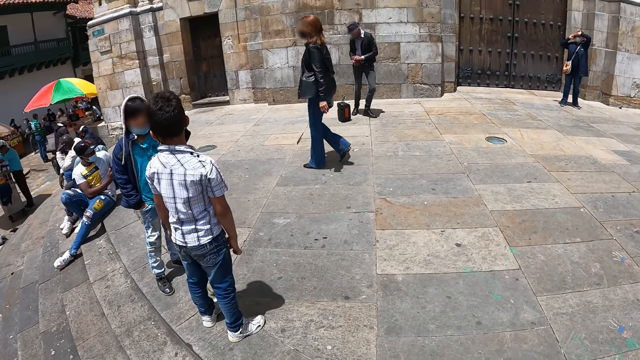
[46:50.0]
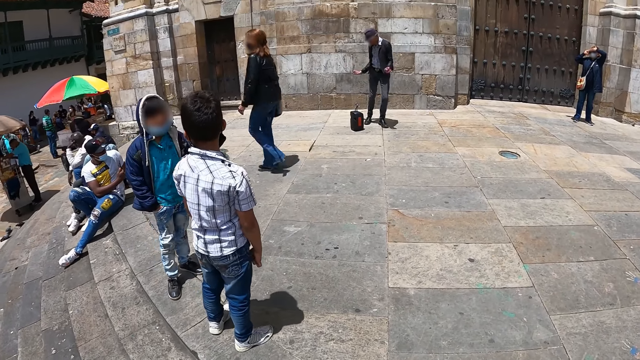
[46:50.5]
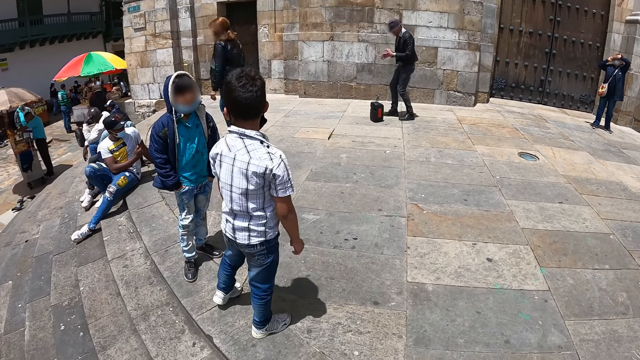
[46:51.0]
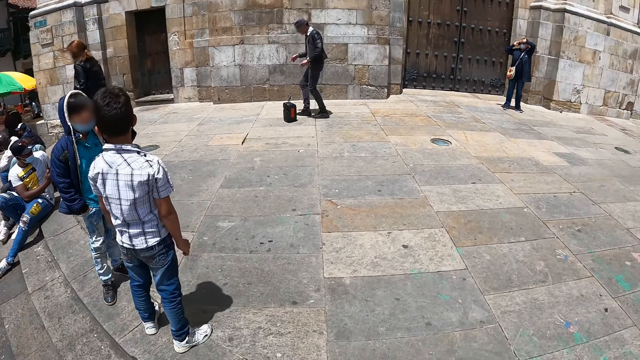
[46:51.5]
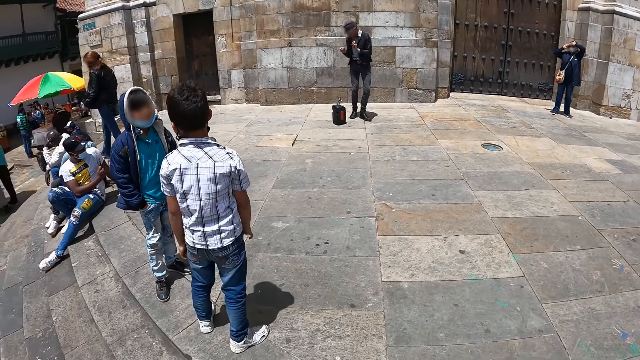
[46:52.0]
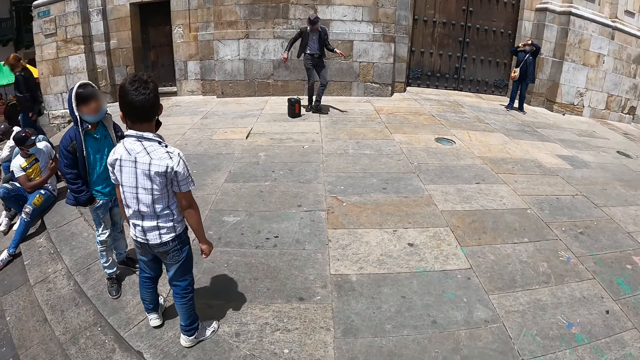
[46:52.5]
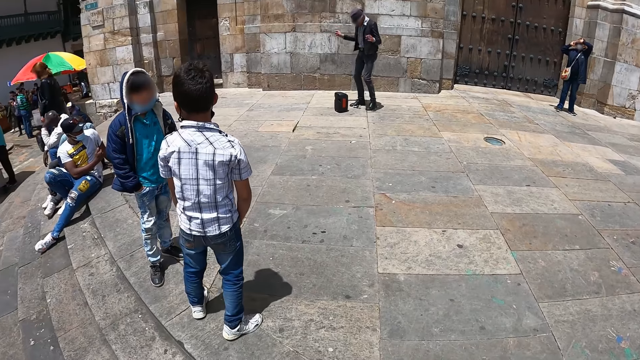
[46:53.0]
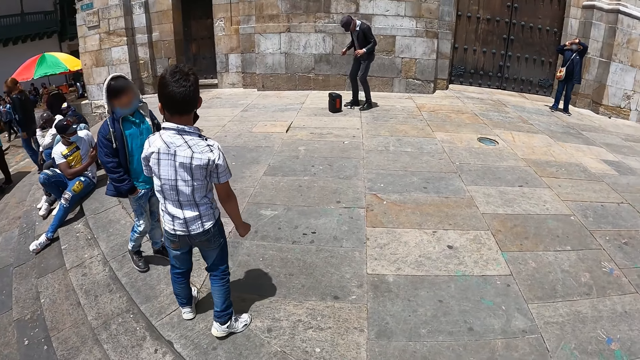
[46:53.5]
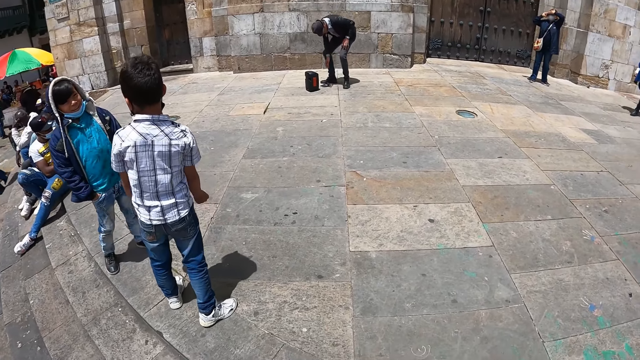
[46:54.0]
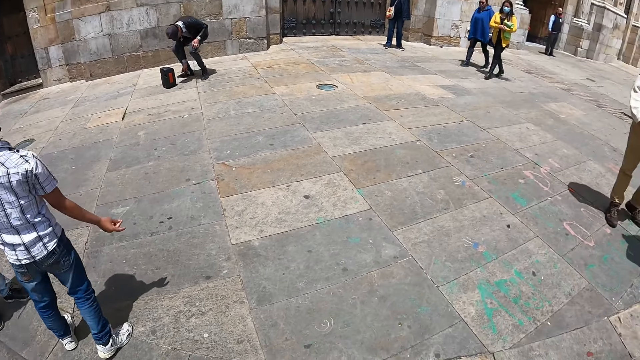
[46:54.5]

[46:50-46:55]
The camera wearer looks around the street.

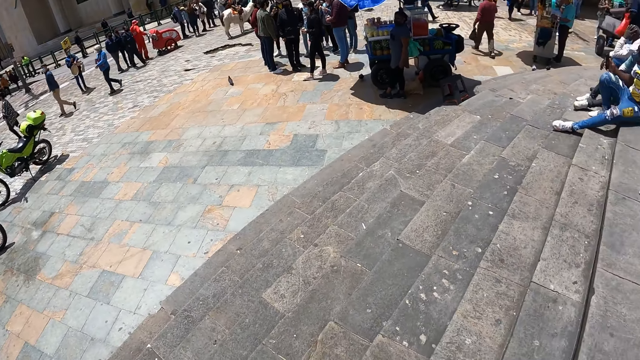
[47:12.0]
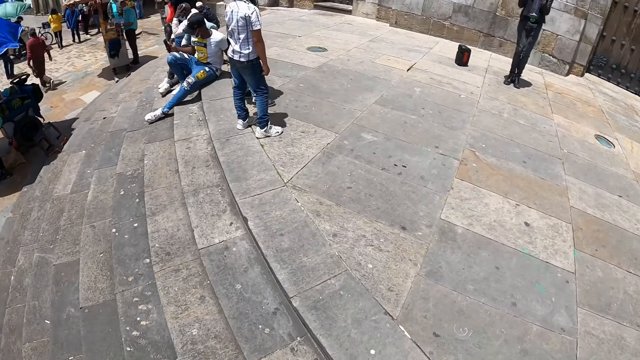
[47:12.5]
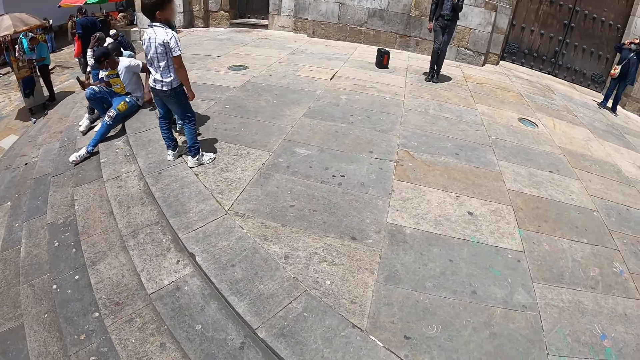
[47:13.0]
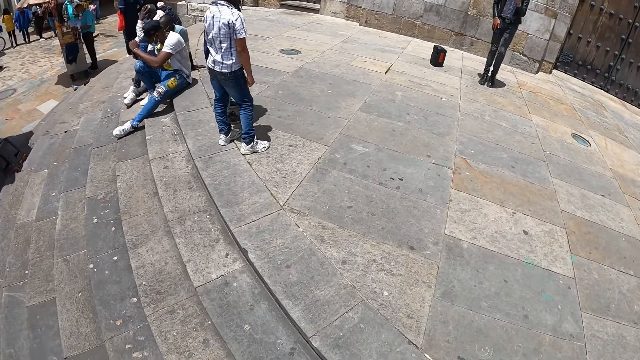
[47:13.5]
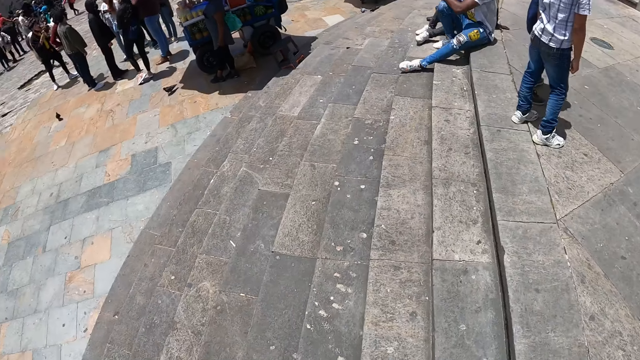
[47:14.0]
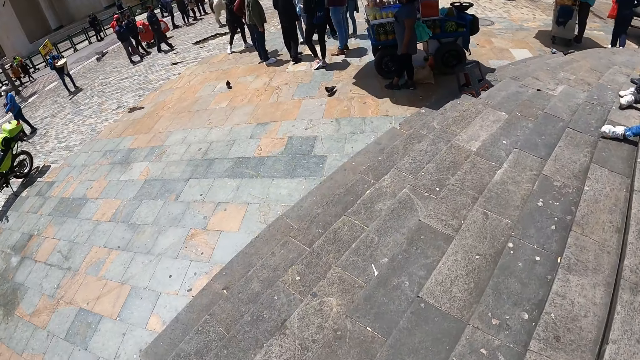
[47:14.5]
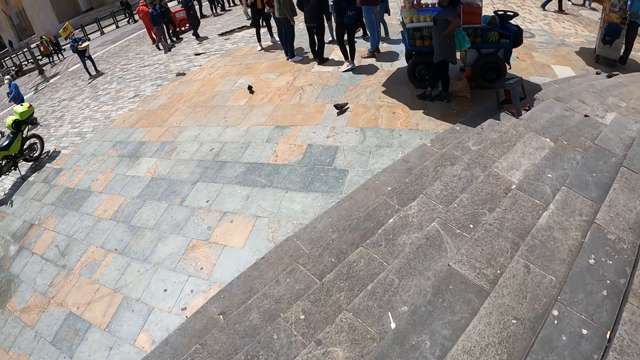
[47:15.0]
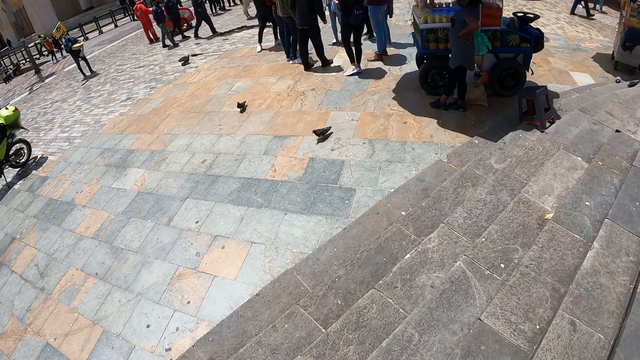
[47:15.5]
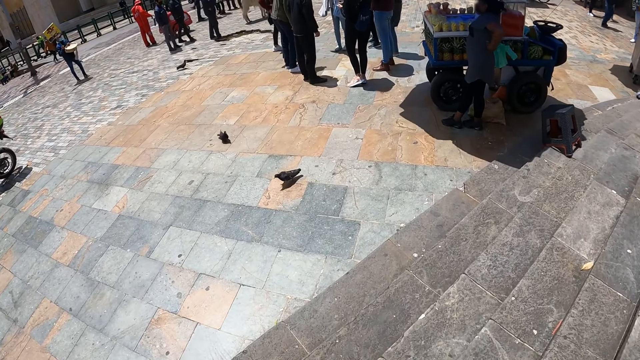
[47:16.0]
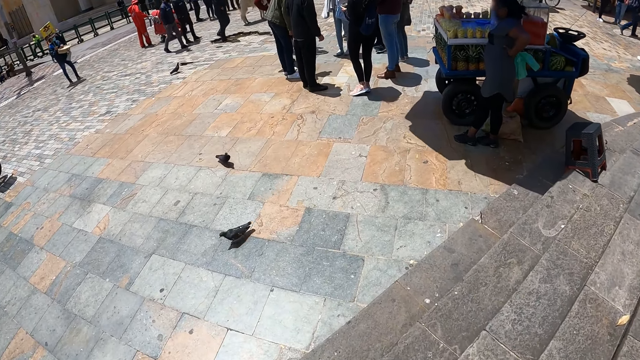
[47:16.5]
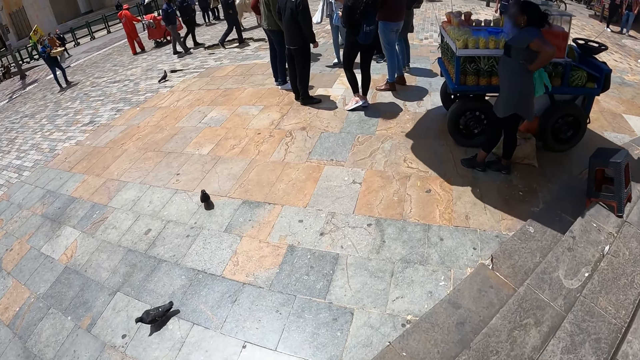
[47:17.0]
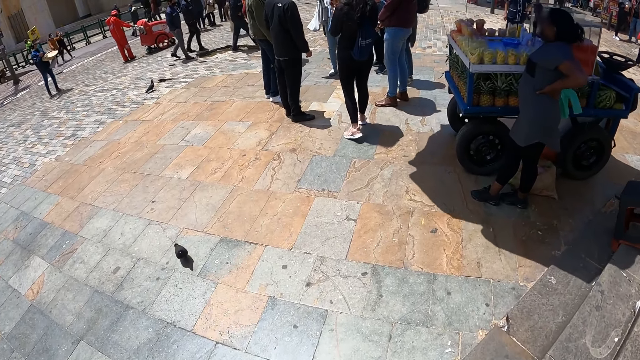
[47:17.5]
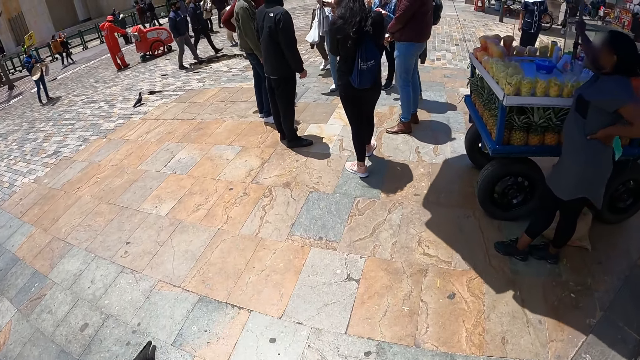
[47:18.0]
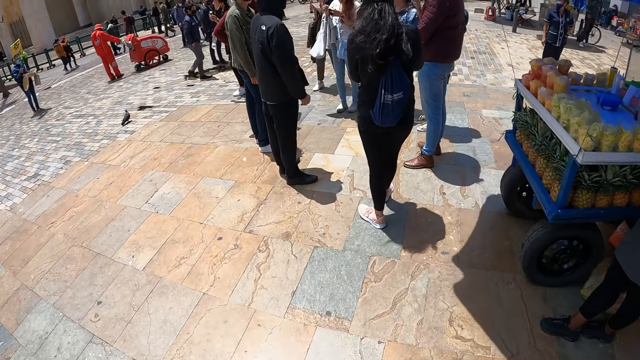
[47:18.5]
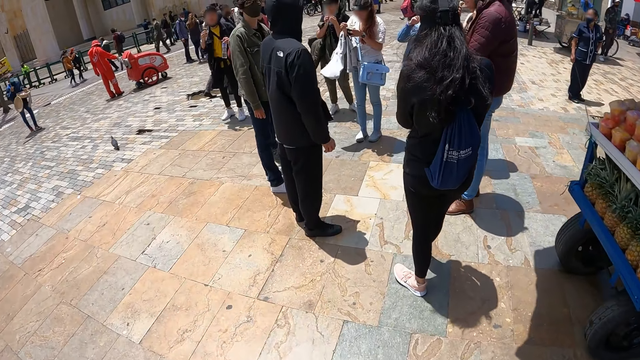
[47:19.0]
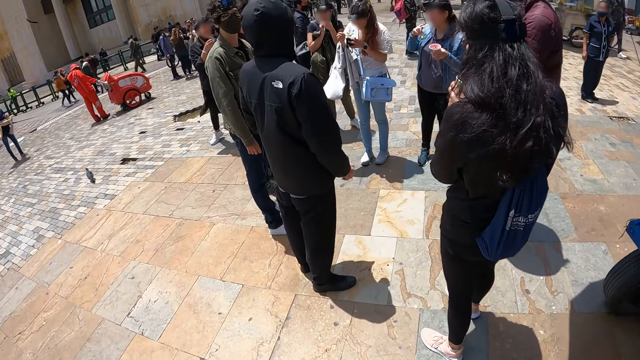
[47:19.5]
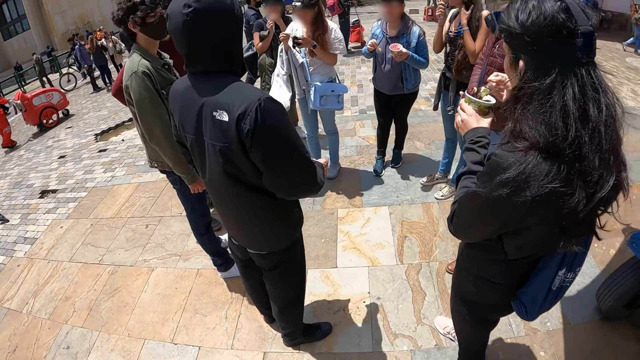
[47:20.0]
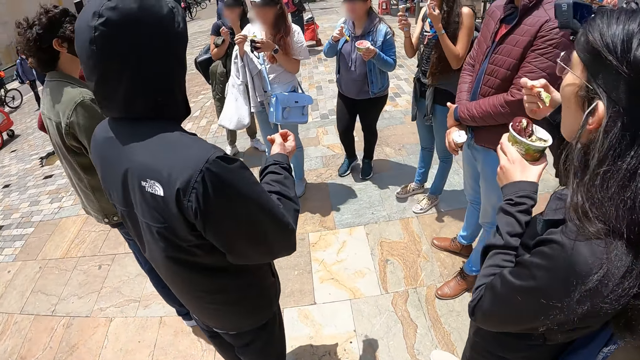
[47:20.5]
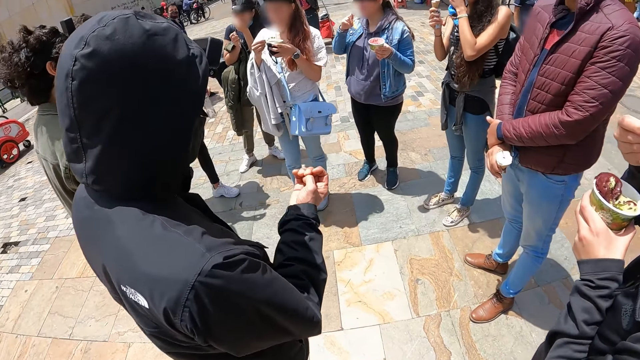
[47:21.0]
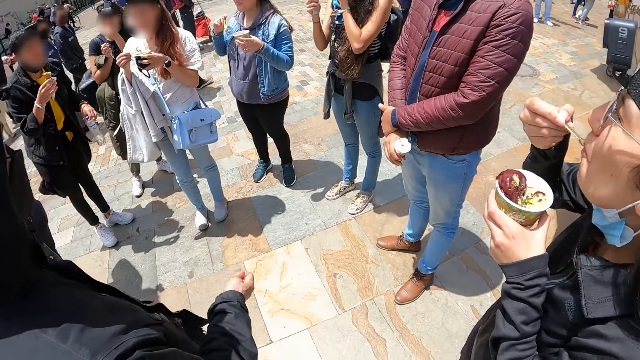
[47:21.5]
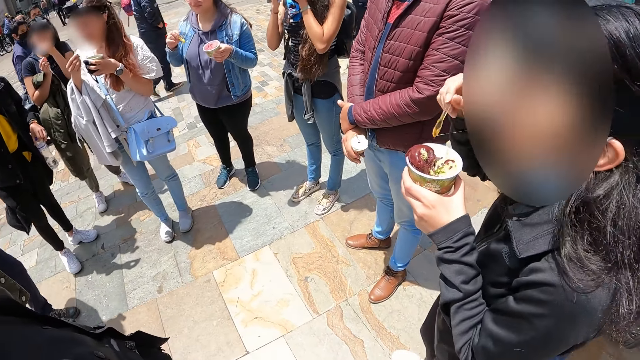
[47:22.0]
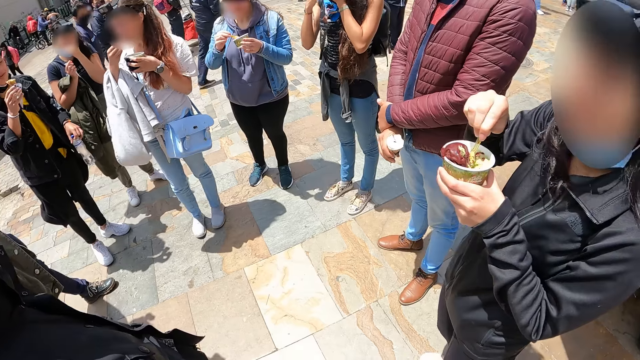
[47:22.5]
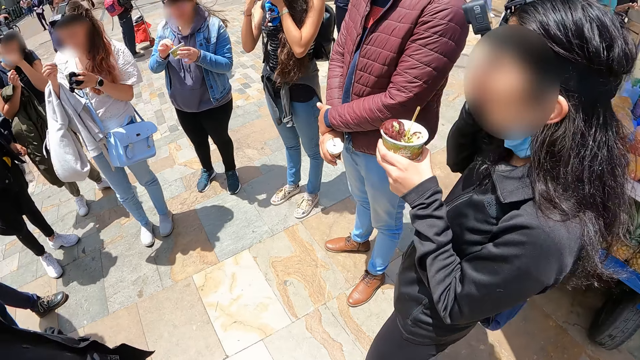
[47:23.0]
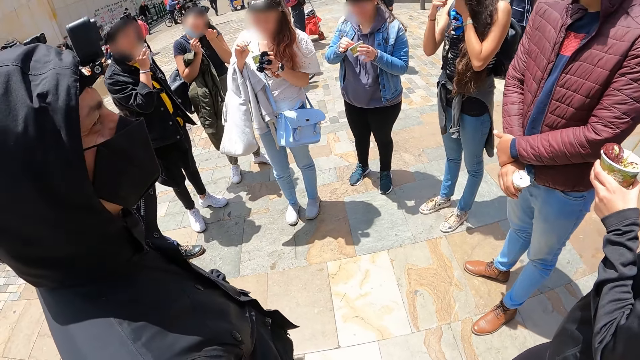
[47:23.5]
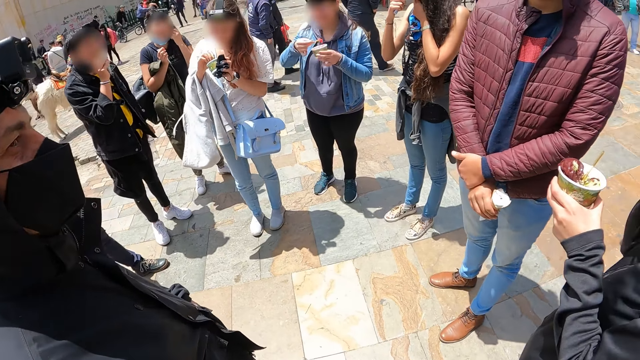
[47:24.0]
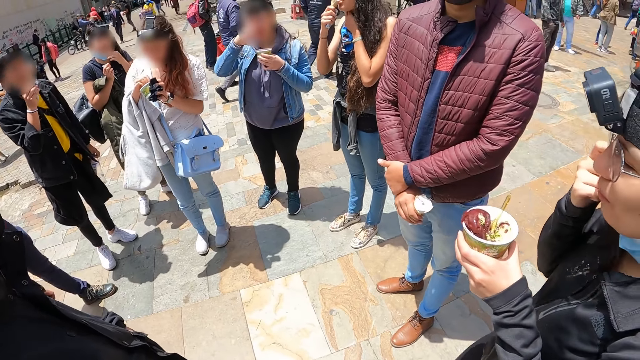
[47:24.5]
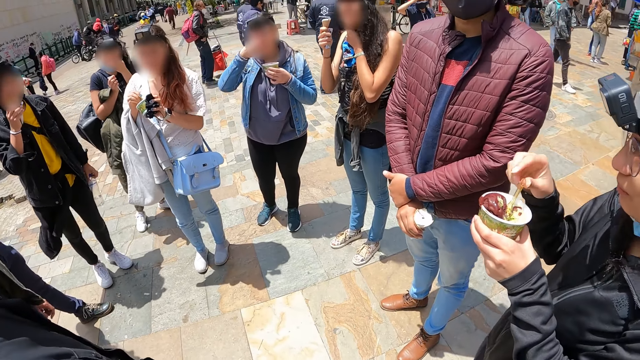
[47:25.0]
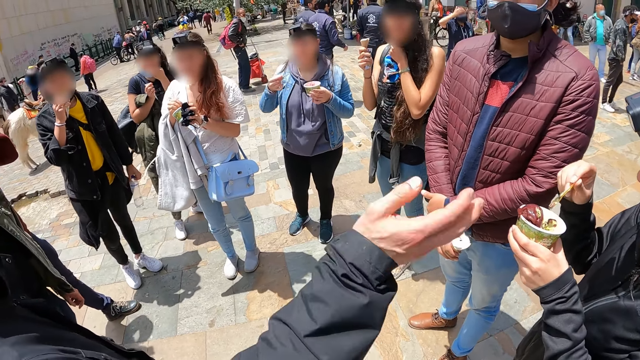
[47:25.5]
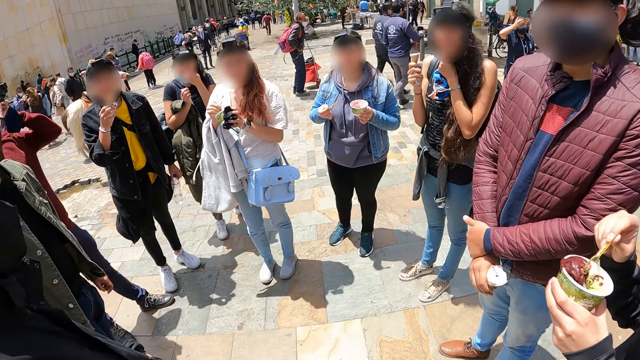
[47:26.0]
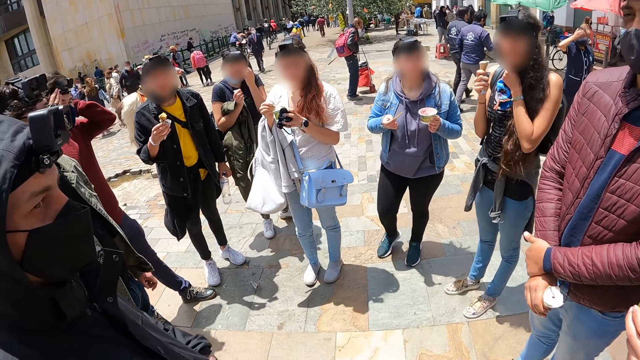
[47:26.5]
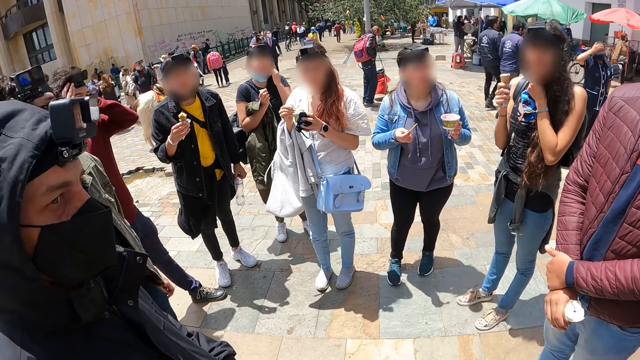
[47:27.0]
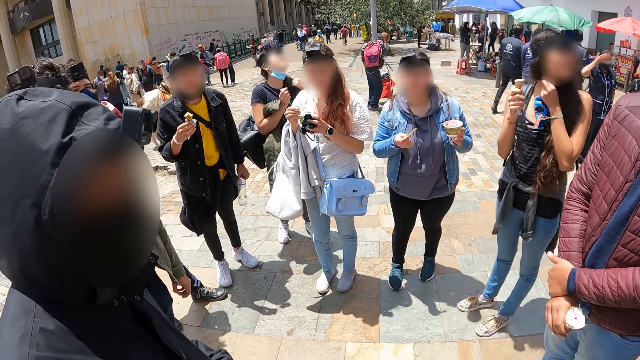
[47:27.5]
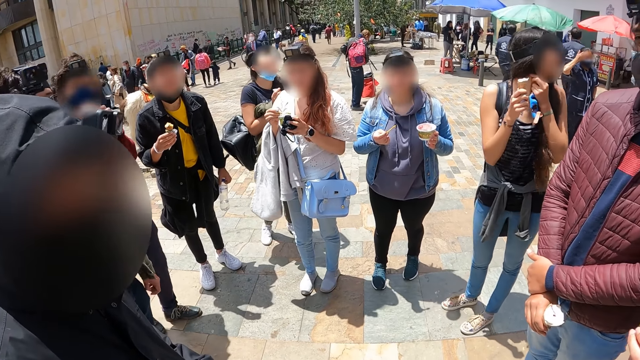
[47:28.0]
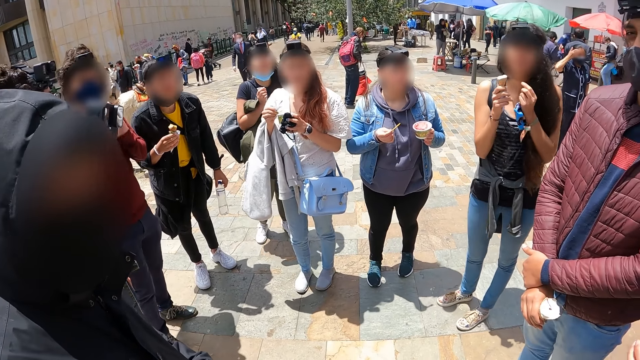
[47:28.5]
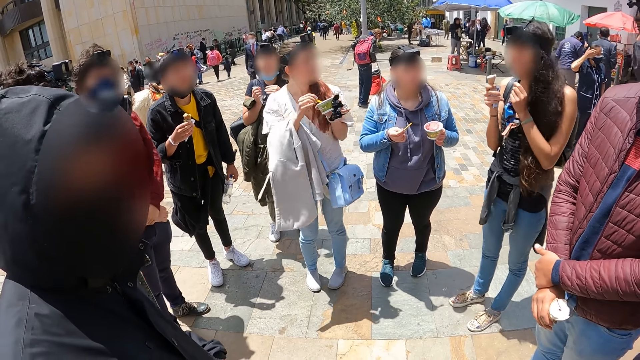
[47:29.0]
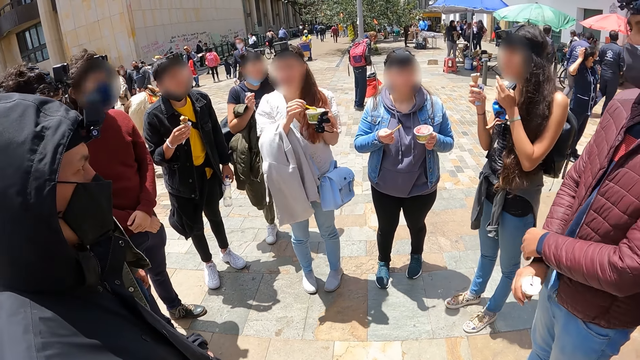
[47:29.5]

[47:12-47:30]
A man dances to the tune. The camera wearer walks around the street. Another man moves the right fingers. A woman eats ice cream with a spoon. The camera wearer looks around the street. Another man holds hands. The camera wearer moves the right hand. The second man looks around.
